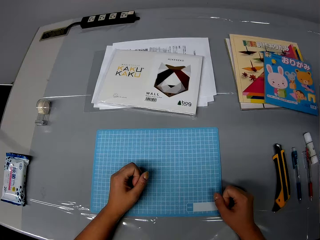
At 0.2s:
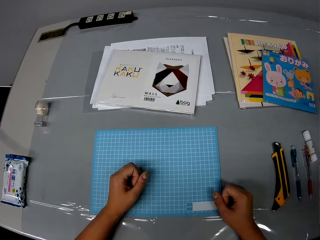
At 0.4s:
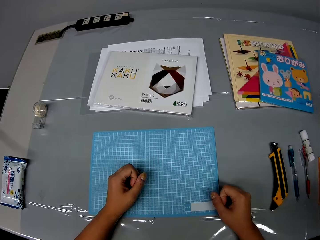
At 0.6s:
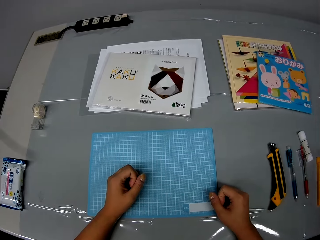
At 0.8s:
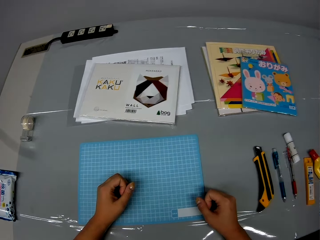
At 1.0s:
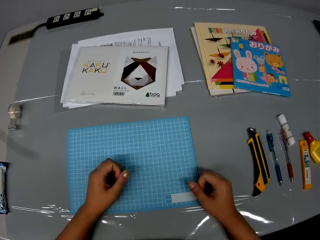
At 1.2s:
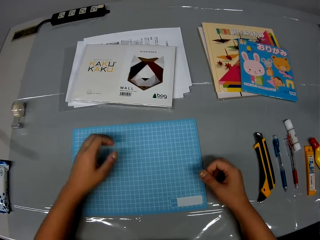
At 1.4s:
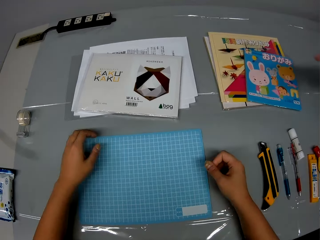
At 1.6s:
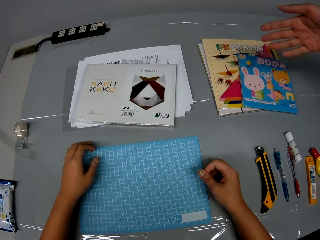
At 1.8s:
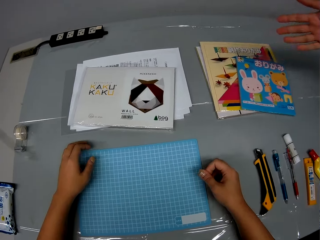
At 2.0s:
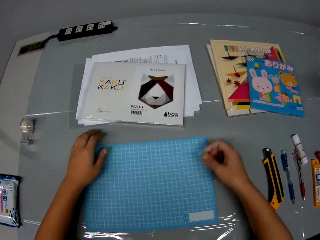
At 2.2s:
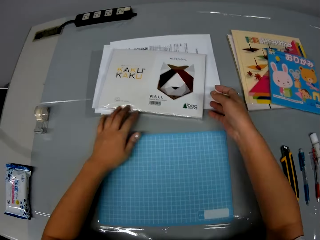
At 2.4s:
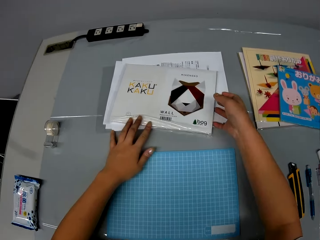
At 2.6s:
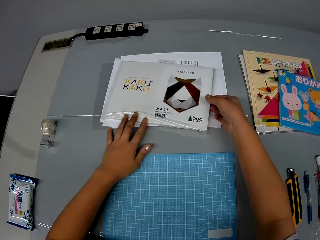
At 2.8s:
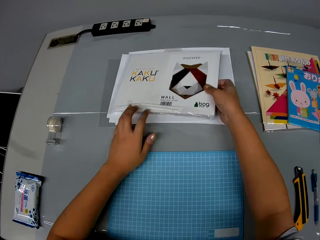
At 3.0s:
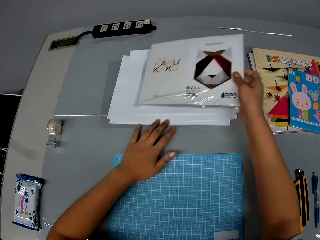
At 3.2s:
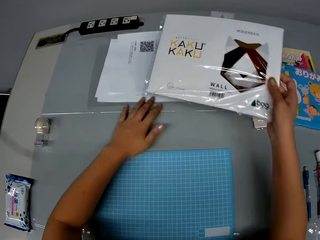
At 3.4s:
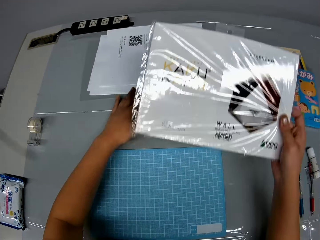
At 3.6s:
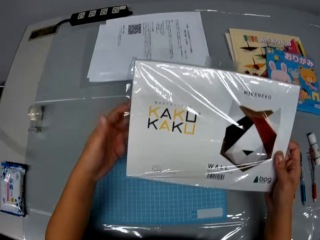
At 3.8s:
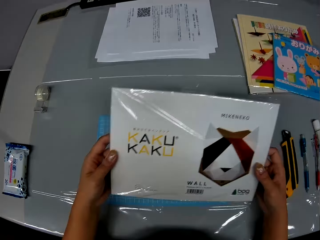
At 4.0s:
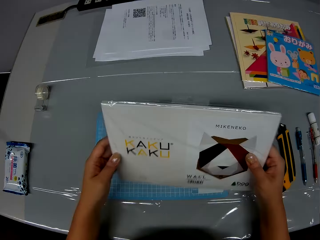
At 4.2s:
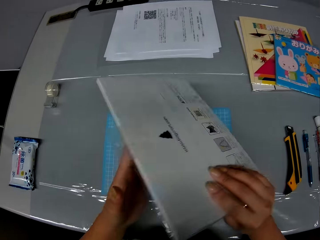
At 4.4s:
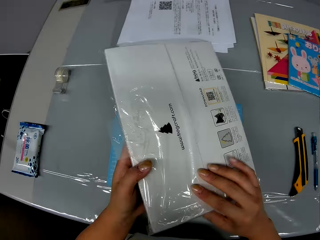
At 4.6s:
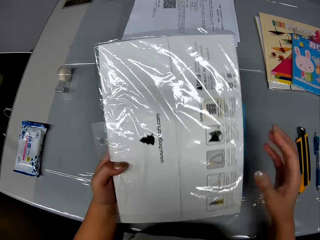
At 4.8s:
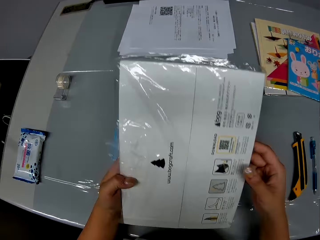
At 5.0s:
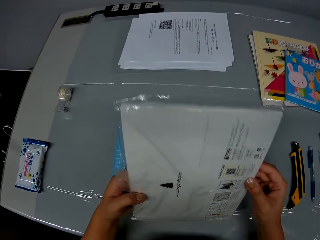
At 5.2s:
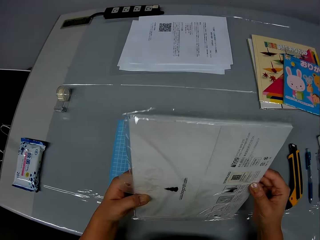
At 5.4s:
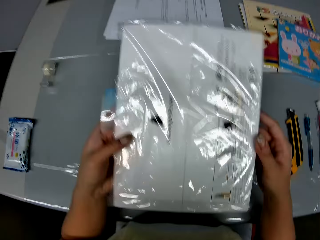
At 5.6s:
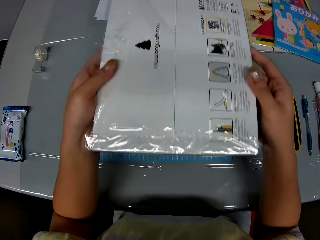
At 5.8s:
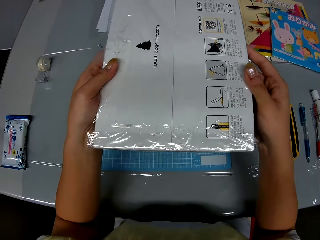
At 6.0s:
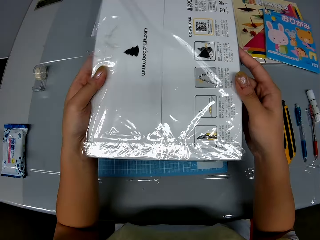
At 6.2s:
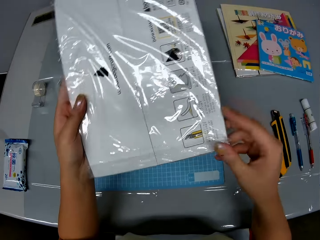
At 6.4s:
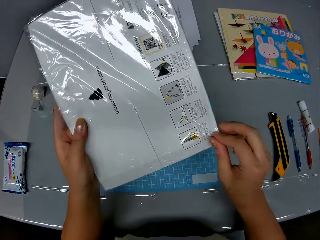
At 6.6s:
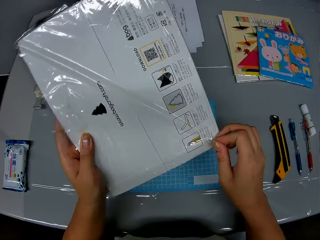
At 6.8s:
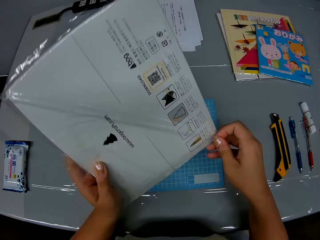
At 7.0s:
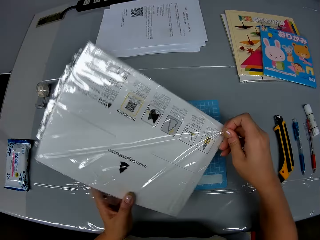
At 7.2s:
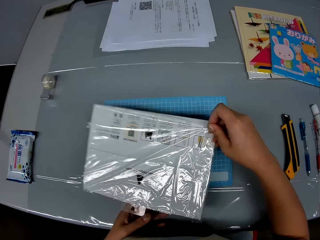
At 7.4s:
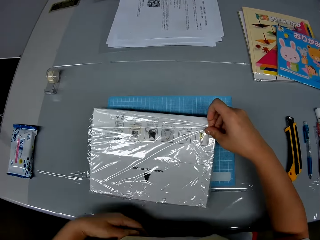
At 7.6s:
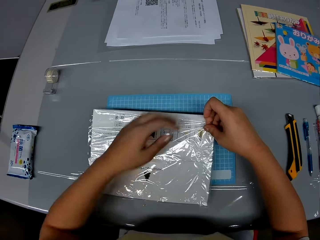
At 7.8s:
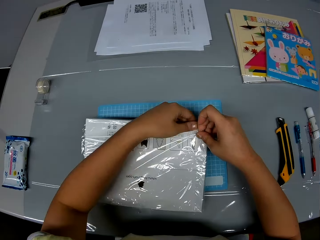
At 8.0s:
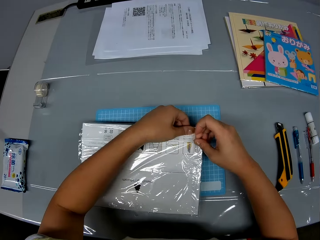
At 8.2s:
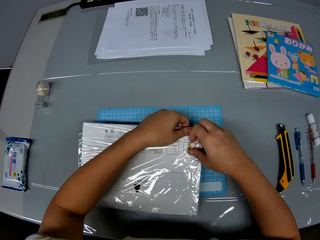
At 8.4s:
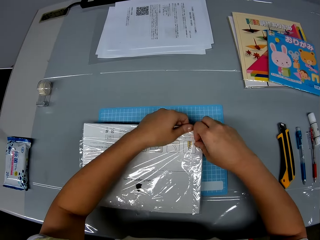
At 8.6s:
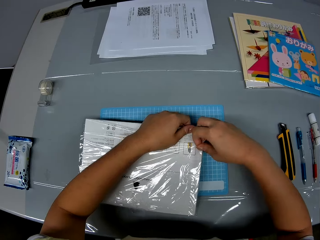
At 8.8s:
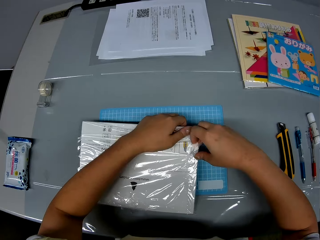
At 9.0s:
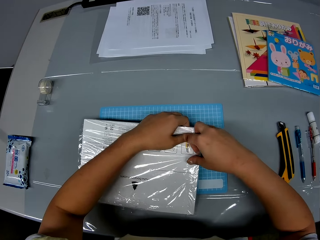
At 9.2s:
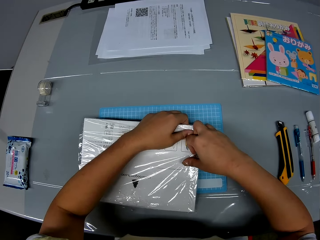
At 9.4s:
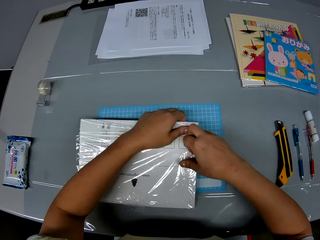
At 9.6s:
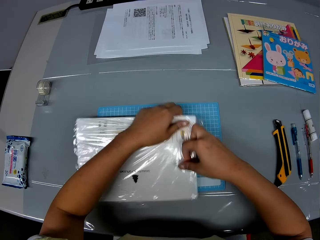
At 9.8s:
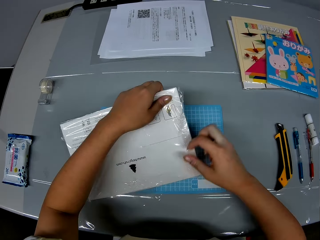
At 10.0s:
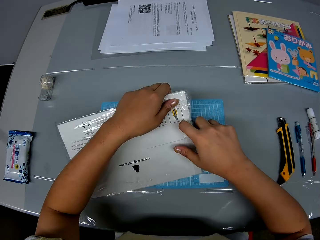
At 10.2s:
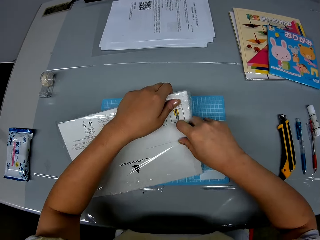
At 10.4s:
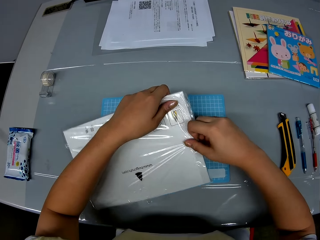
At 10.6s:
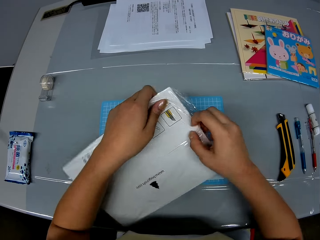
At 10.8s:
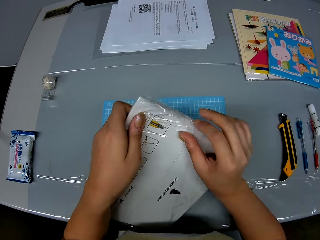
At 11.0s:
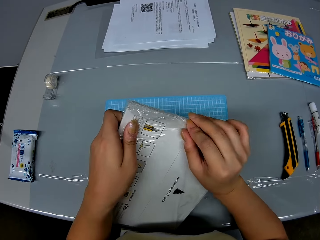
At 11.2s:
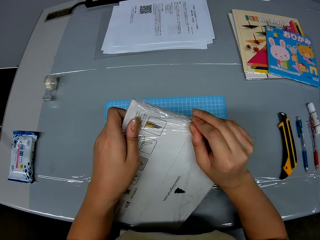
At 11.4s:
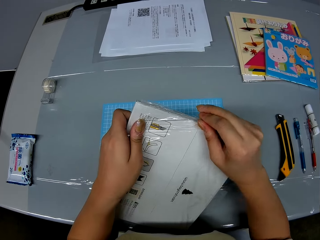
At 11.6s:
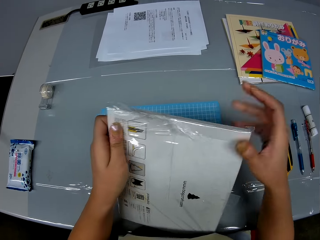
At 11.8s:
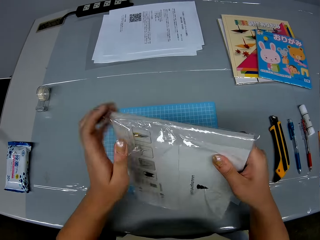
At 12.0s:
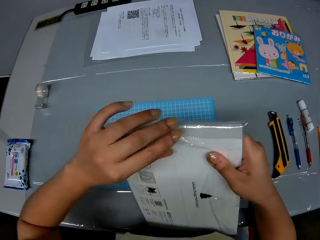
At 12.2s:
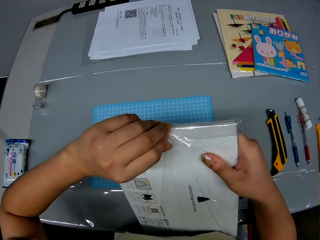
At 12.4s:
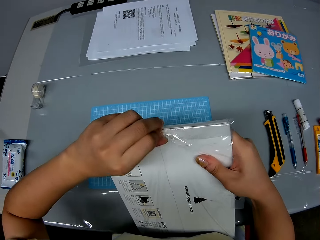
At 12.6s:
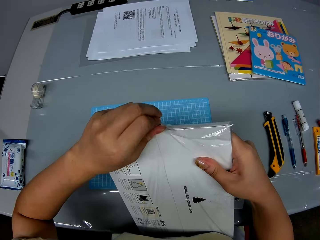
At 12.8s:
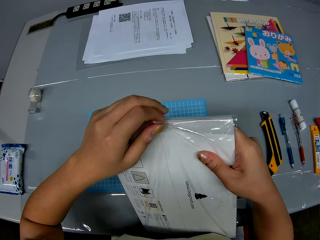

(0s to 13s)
The camera wearer puts hands on the table. She stares at the table. She picks up a document file bag or folder from the table with her right hand. She moves the document file bag on the table. She adjusts papers on the table with her left hand. She inspects the folder with her hand. She turns the document file bag. She stares at the document file bag. She puts the document file bag on the cutting mat. She opens a nylon of the file with her hands.

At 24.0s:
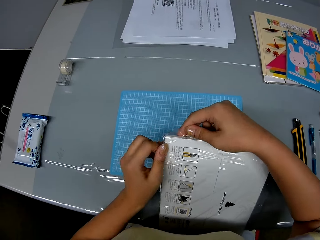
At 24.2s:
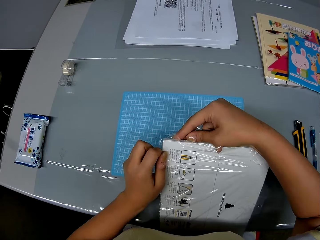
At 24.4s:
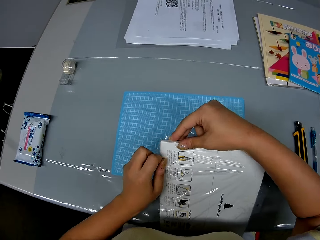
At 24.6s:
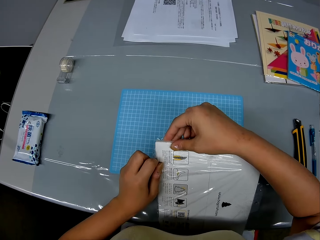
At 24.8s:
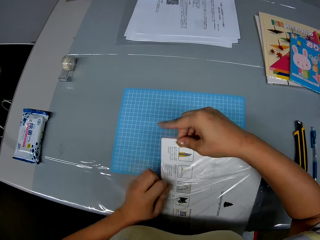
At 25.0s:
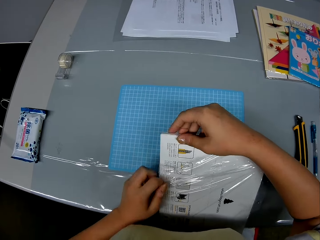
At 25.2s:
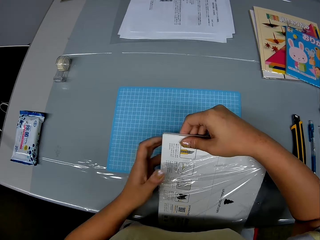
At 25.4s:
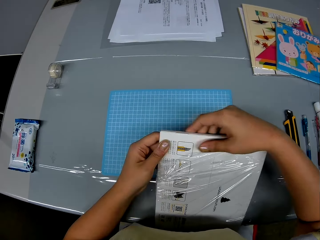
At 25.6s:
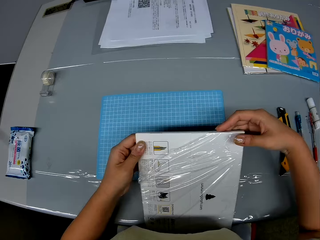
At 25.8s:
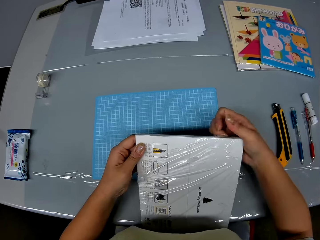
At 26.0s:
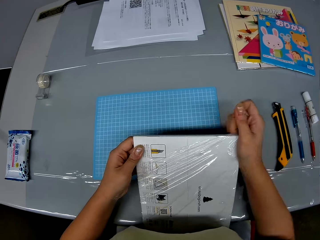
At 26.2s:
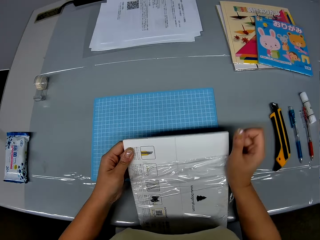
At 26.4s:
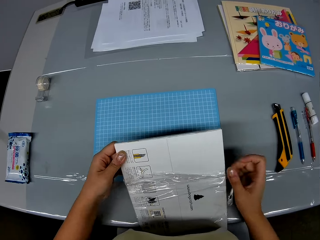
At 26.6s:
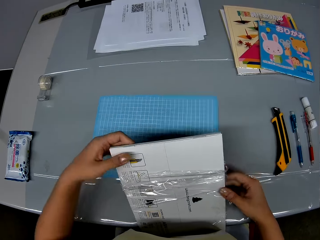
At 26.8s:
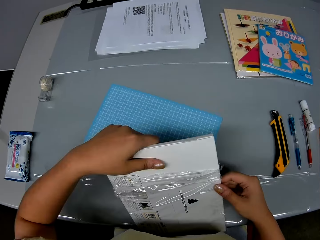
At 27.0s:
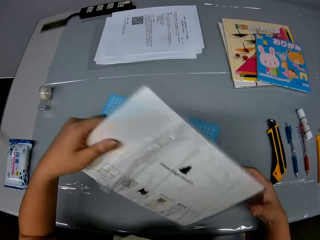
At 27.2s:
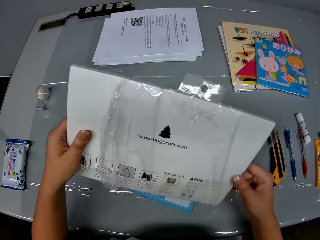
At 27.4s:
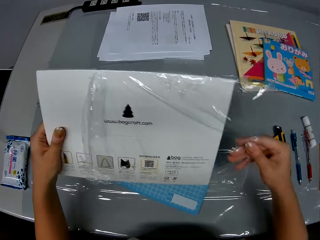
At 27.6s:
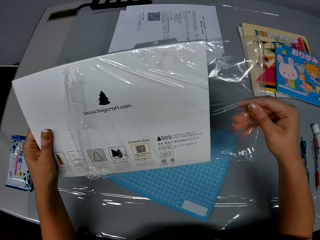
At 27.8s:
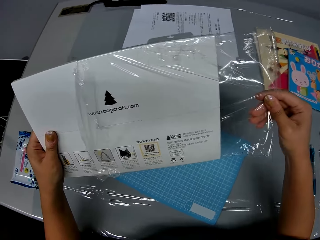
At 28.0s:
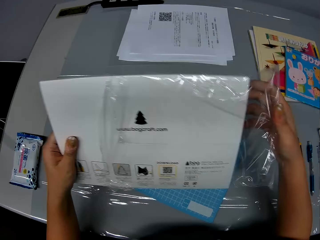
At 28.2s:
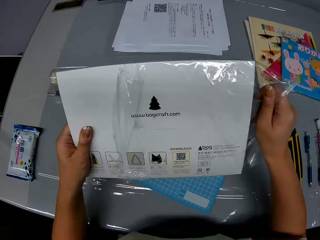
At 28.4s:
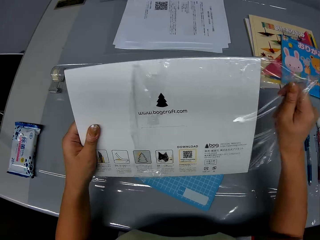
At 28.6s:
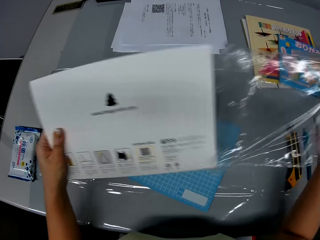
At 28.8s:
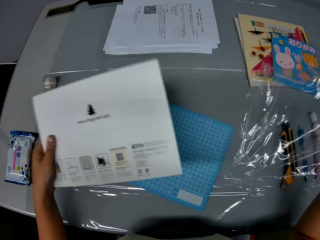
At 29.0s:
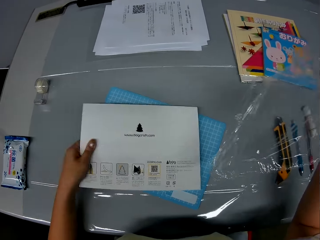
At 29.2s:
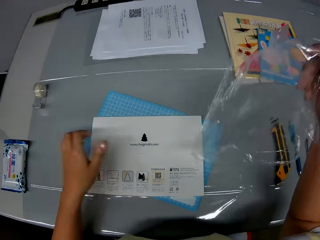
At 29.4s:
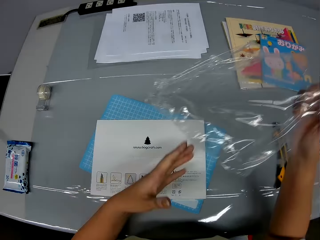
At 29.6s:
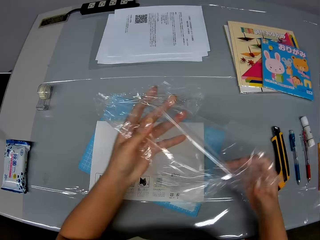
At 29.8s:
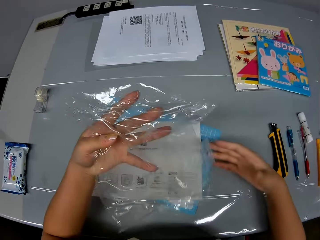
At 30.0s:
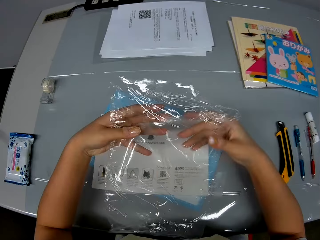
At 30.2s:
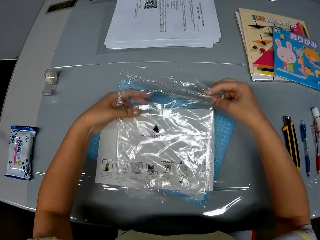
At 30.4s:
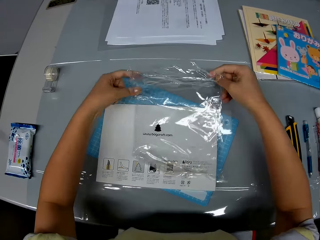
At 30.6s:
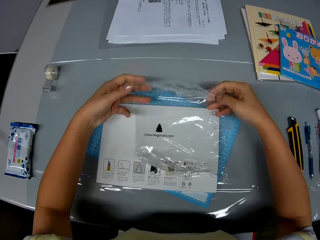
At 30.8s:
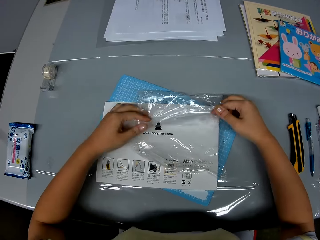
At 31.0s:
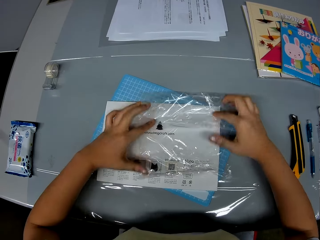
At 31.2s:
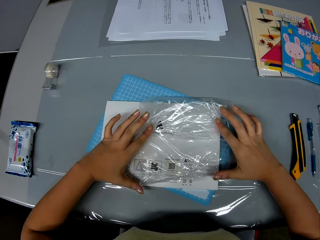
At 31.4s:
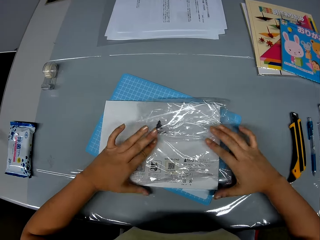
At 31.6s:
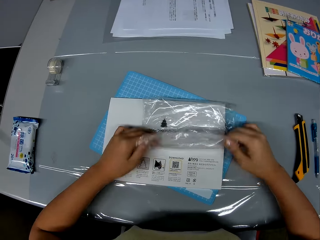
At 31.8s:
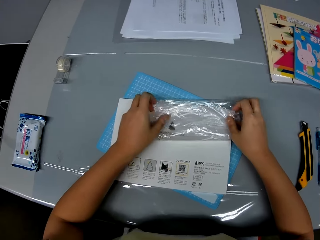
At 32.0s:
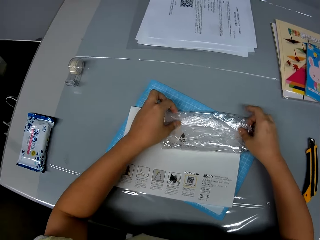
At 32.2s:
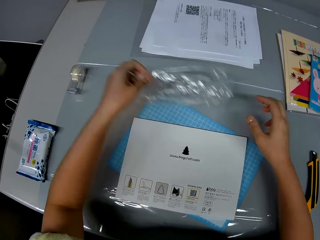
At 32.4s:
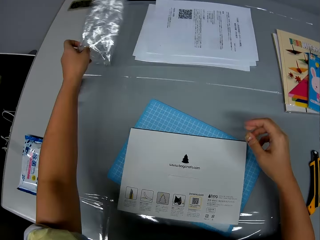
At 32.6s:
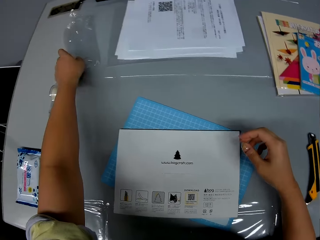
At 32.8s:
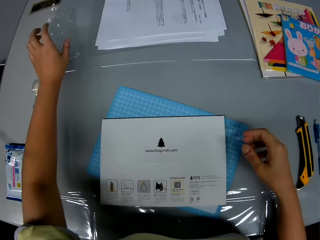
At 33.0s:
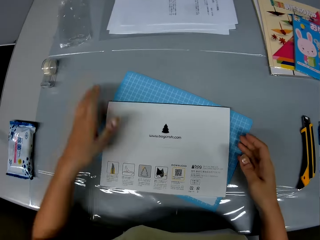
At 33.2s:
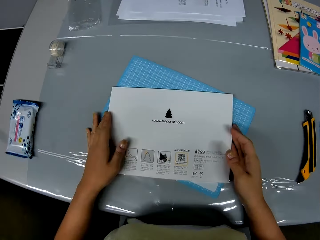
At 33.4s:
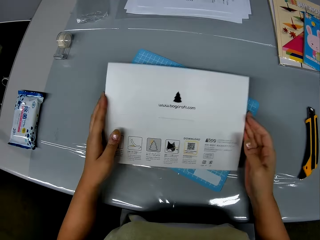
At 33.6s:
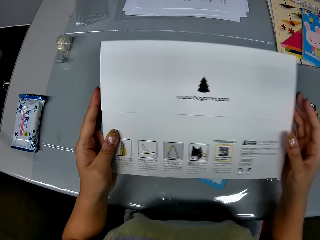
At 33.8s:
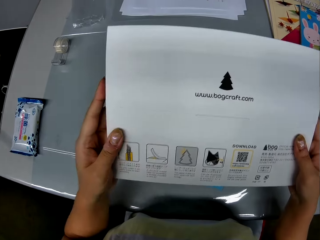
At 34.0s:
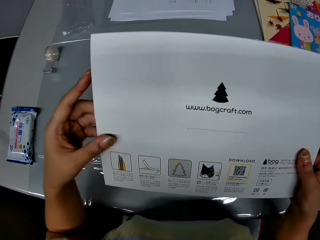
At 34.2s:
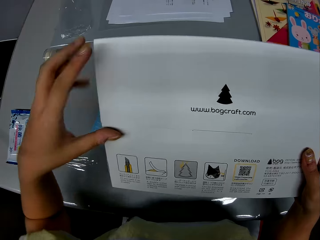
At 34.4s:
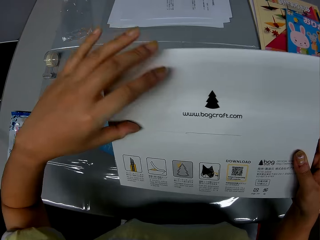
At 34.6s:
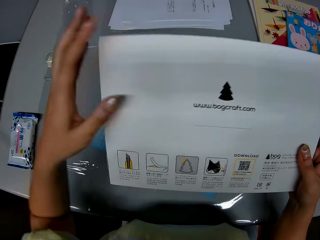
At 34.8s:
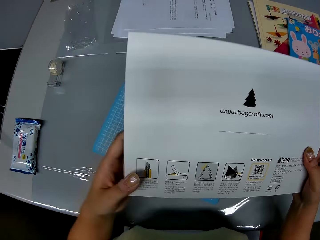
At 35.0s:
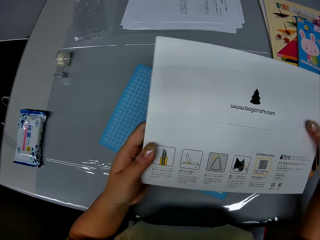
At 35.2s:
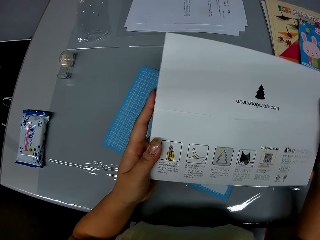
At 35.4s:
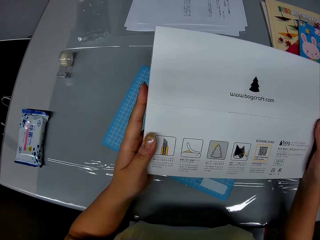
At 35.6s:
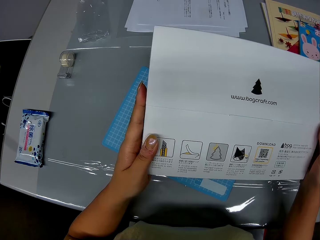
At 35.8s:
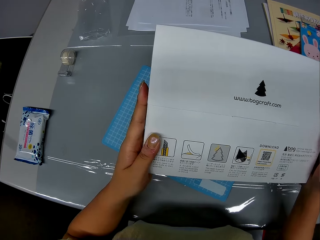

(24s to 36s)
The camera wearer removes the folder or document file bag from the nylon with her hands. She puts the document file bag on the cutting mat with her left hand. She puts the nylon bag on the document file bag. She folds the nylon with her hands. She picks up the nylon bag. She puts the nylon on the table with her left hand. She picks up the folder on the table with her hand. She stares at the document file bag.
